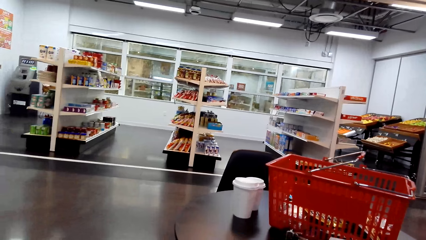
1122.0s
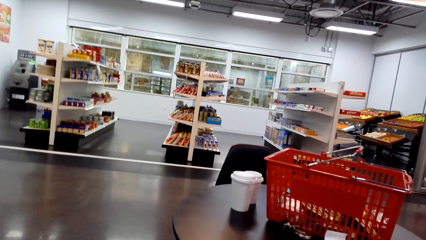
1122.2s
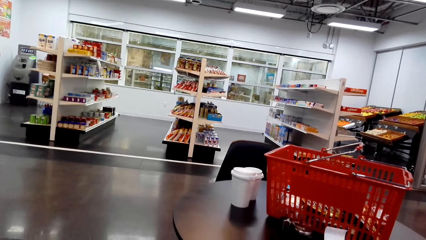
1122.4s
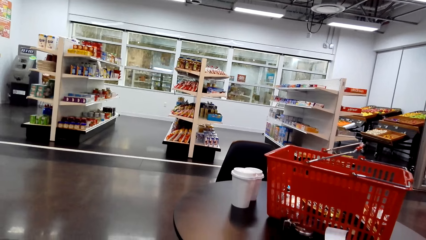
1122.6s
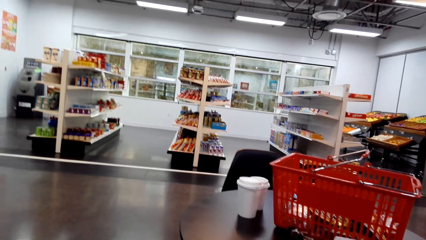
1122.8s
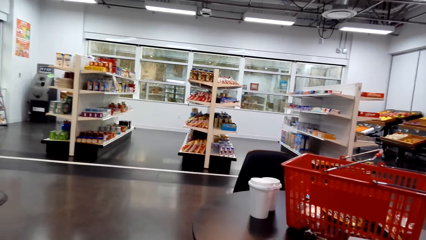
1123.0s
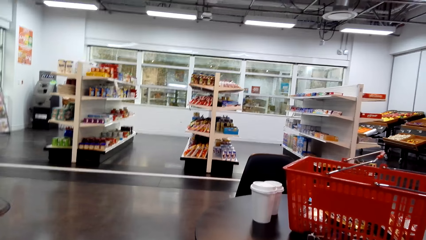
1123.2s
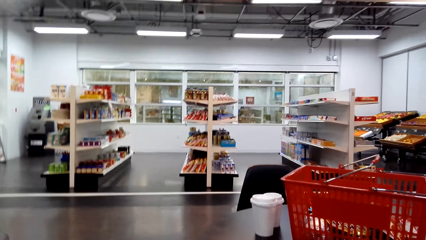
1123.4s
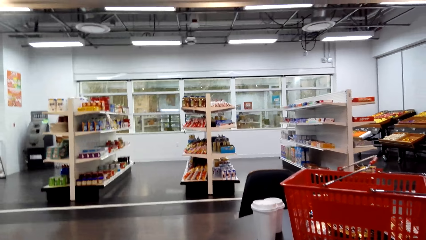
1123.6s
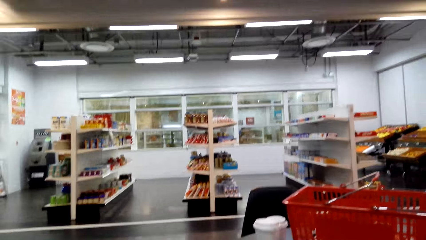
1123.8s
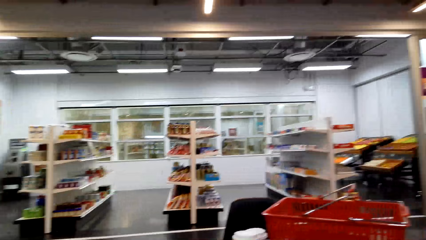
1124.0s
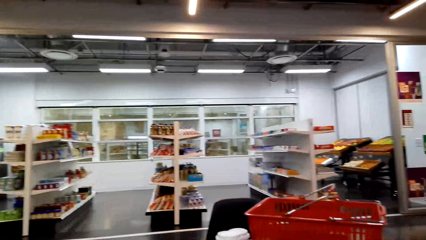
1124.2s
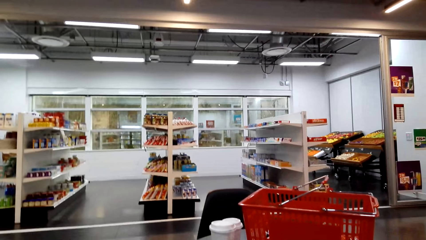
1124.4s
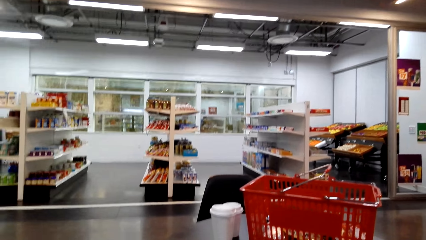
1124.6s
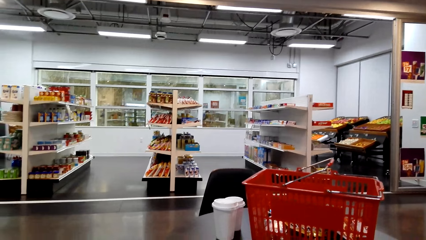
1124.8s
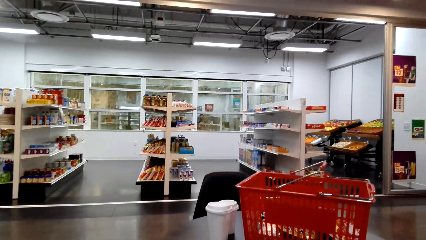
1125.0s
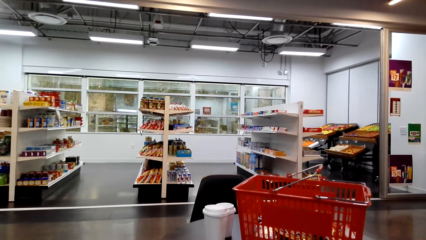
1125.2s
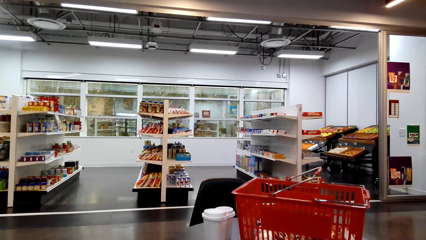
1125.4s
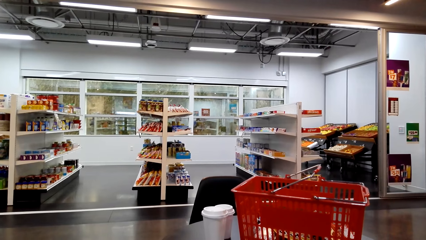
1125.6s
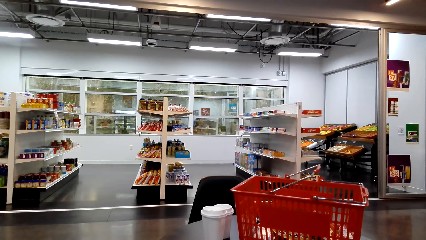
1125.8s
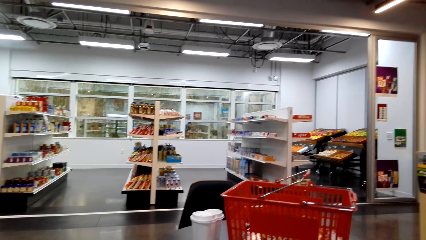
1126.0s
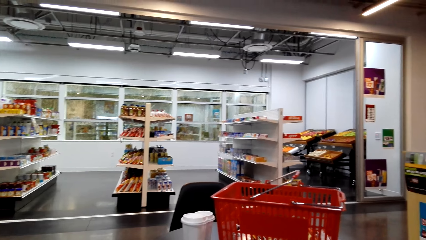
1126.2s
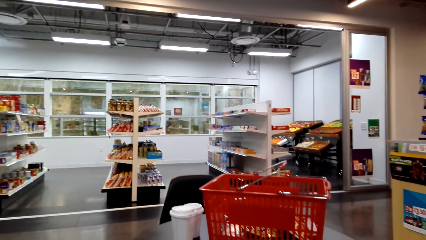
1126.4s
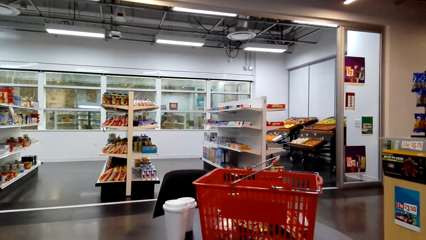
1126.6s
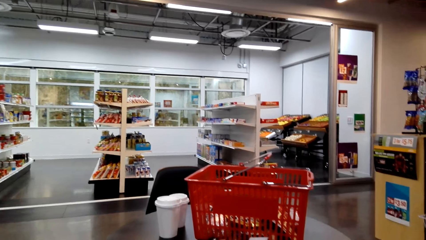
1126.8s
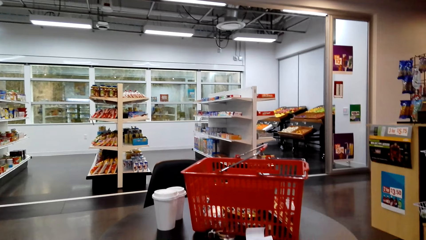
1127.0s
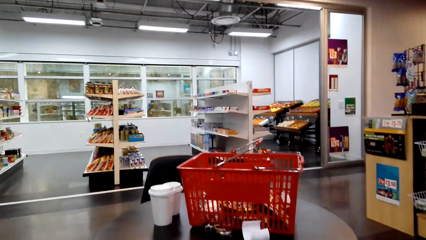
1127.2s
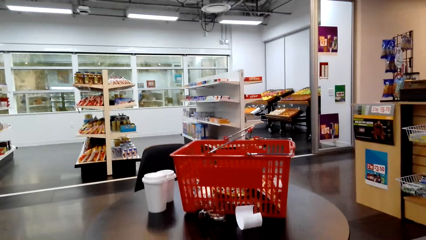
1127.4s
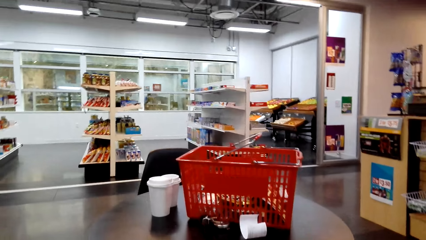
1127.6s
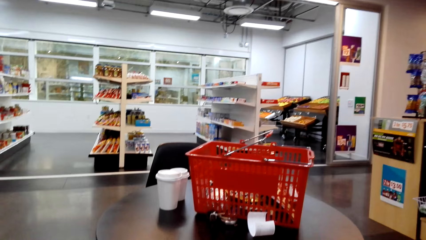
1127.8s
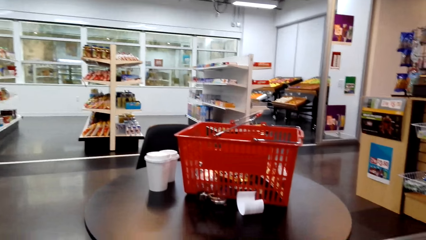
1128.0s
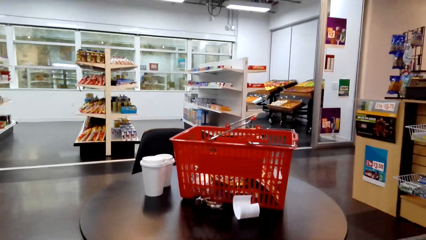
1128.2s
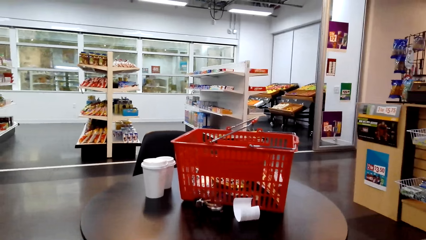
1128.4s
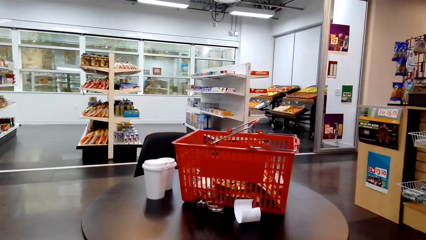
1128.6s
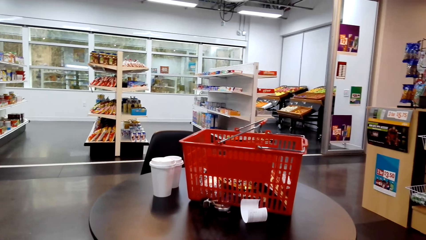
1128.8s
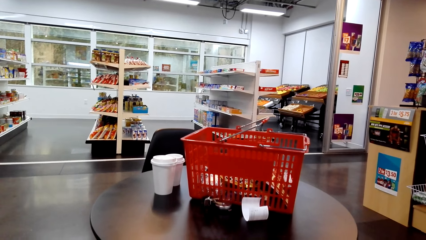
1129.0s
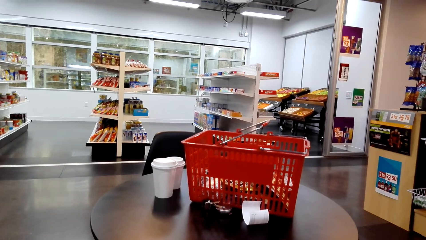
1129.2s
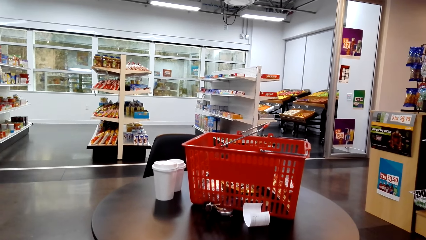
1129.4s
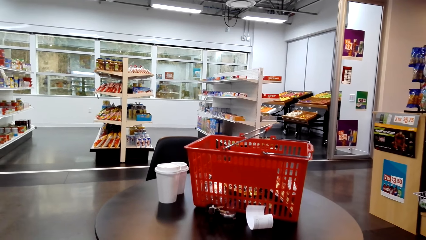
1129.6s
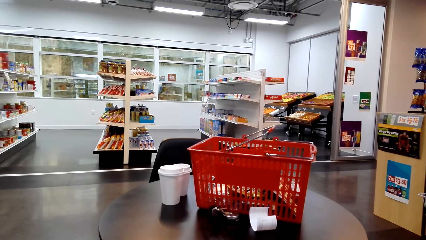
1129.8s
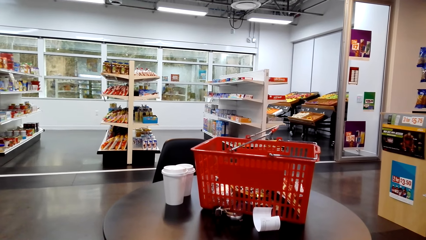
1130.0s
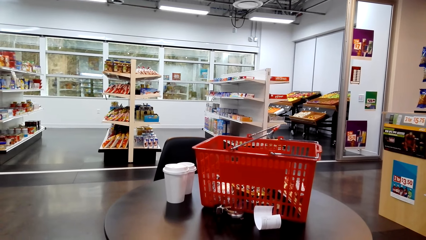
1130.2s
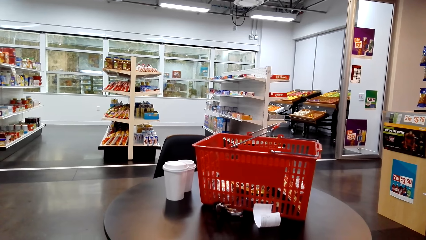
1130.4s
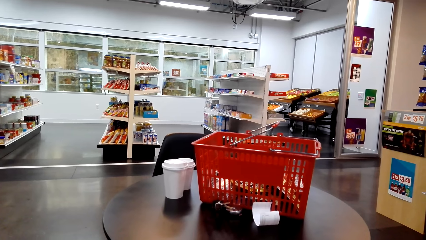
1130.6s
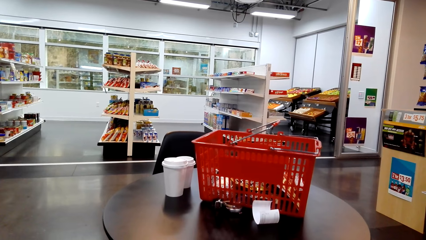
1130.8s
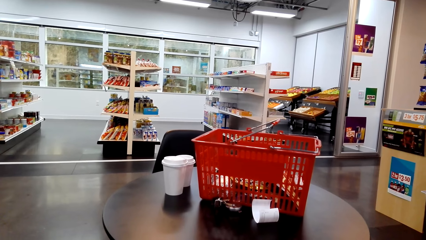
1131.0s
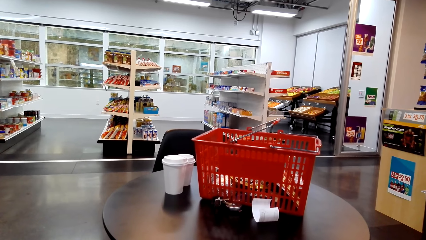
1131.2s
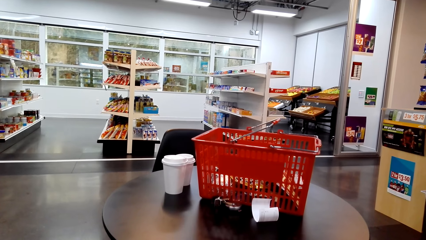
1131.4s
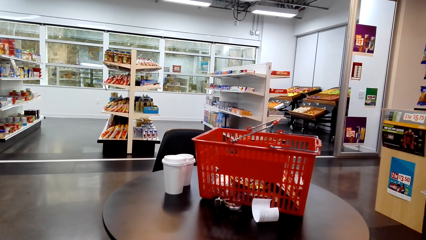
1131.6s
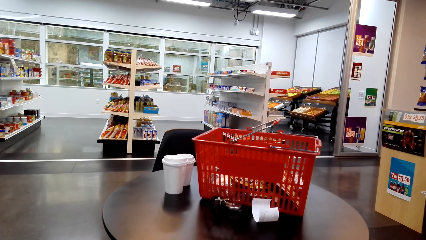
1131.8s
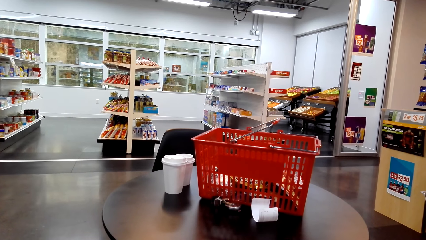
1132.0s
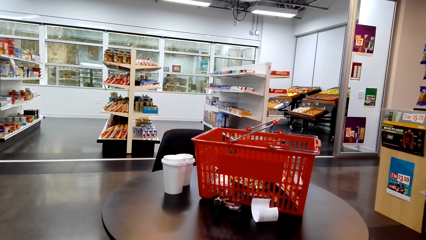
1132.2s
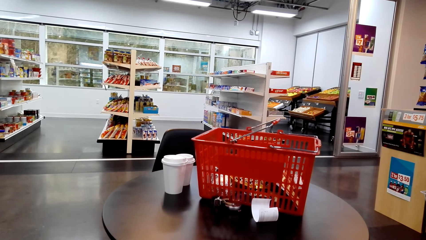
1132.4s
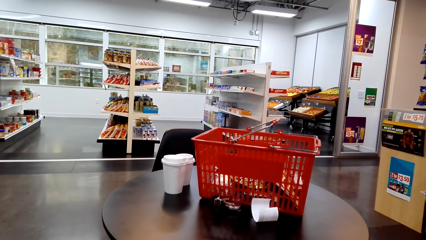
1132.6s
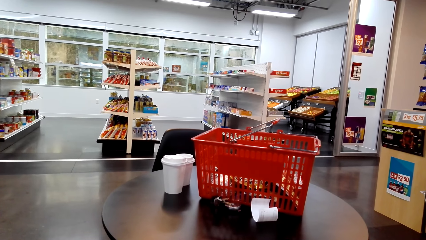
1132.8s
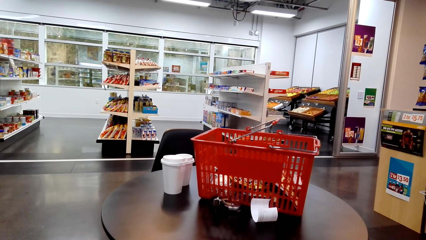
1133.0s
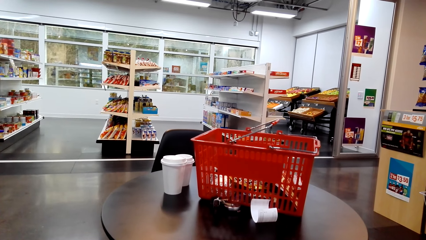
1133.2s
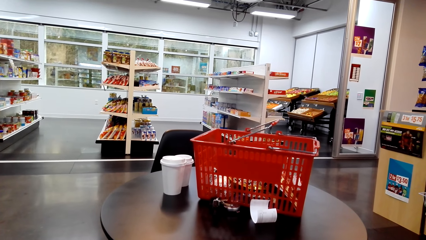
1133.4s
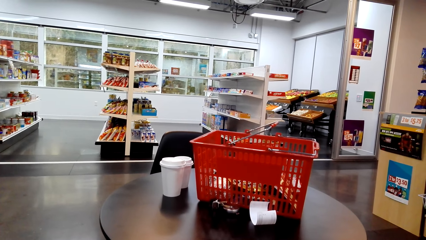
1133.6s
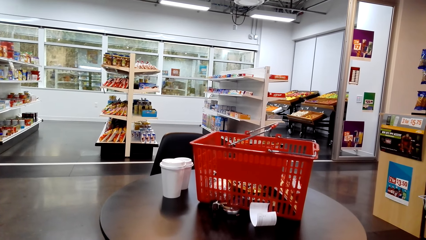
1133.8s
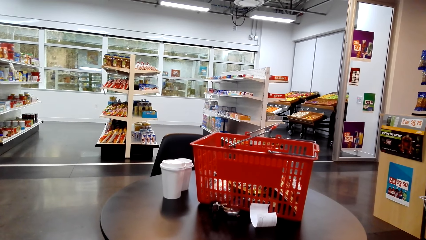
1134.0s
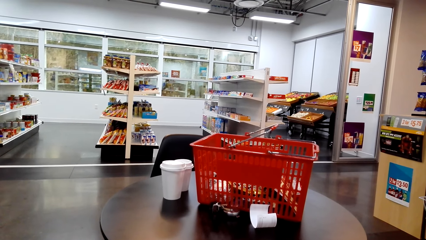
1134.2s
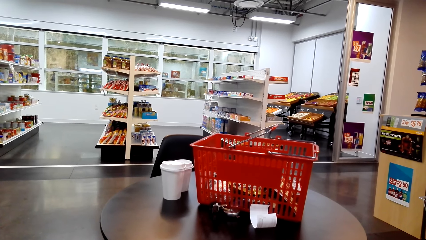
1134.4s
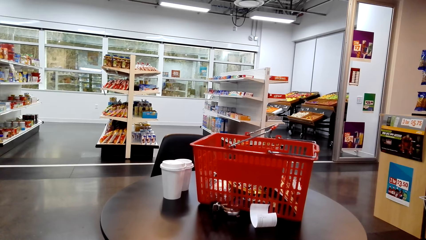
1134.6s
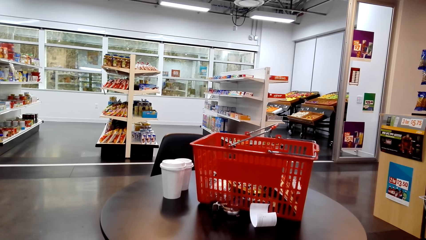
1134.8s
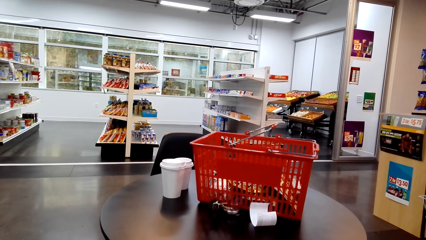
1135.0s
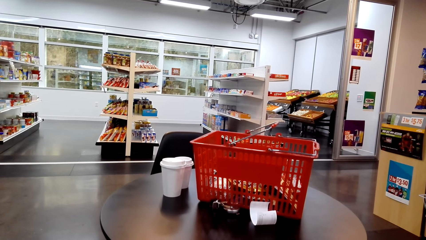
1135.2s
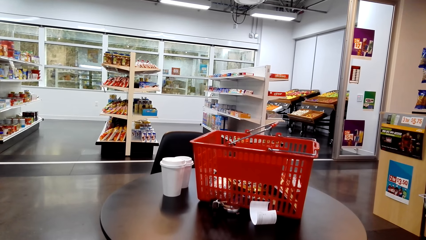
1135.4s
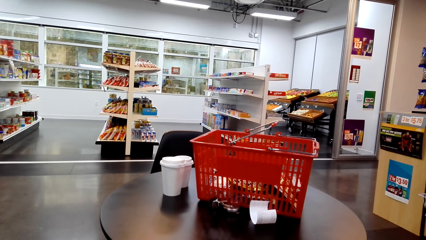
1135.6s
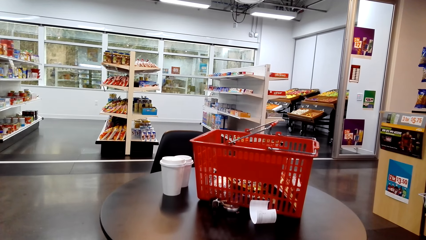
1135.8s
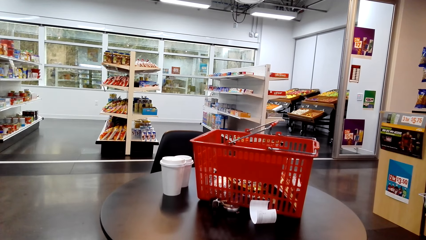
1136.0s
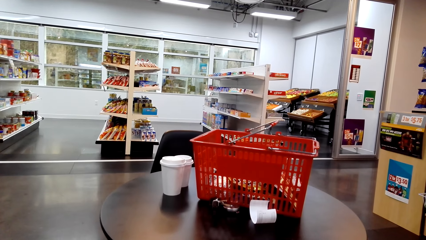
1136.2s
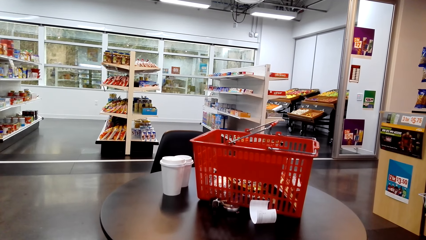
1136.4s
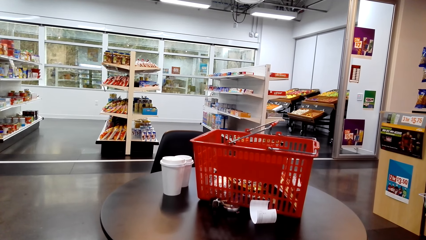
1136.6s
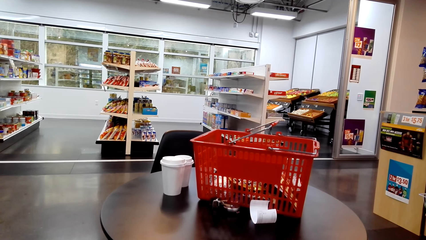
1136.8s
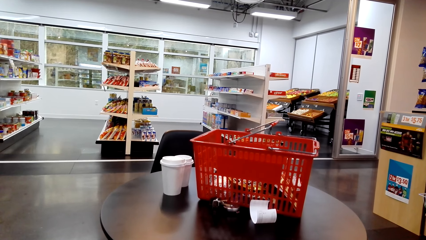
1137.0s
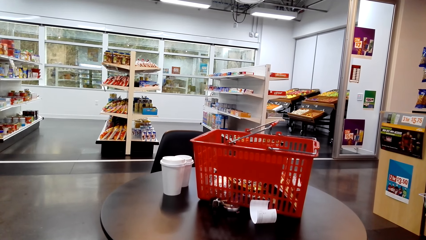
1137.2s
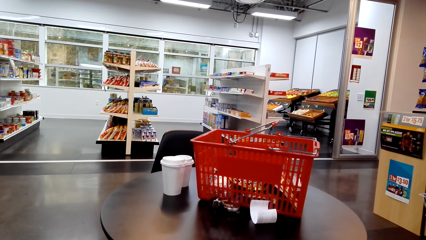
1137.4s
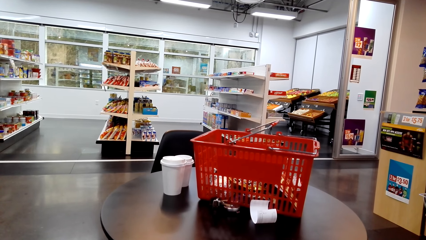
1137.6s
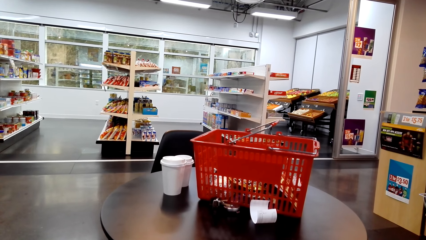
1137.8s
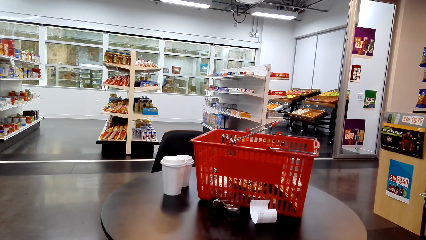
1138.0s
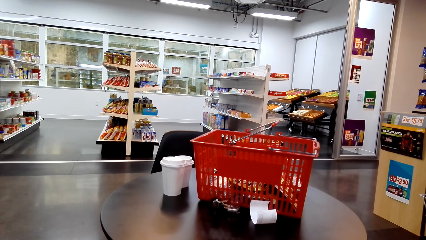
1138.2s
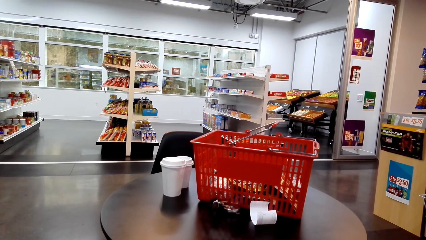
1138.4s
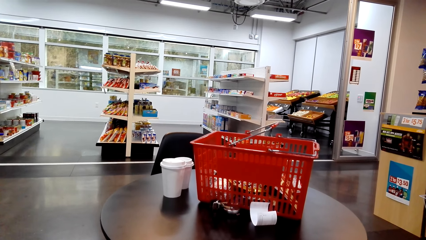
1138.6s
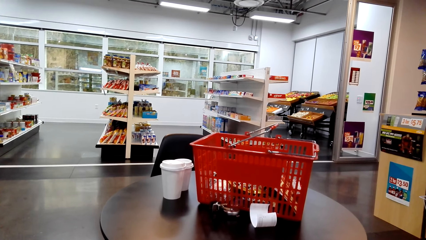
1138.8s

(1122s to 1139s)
The camera wearer looks around.
